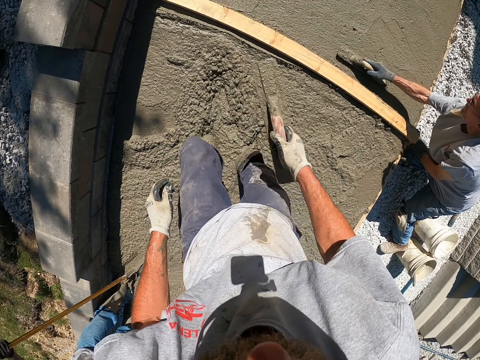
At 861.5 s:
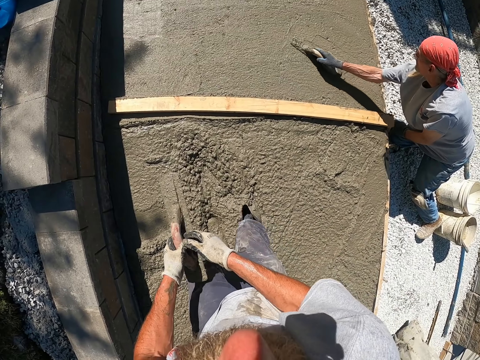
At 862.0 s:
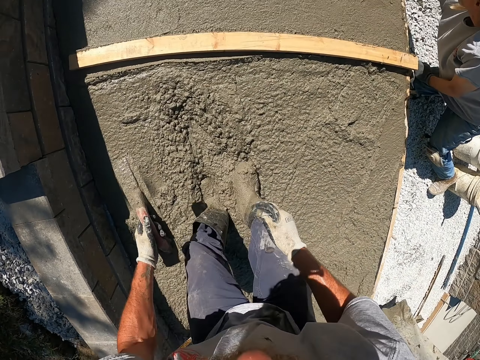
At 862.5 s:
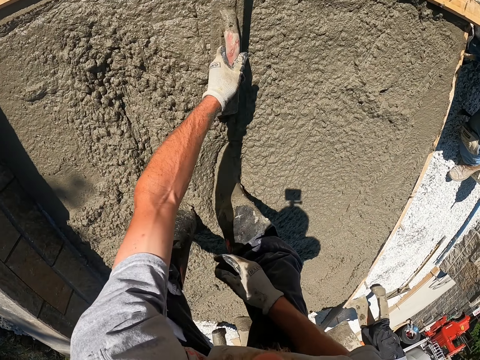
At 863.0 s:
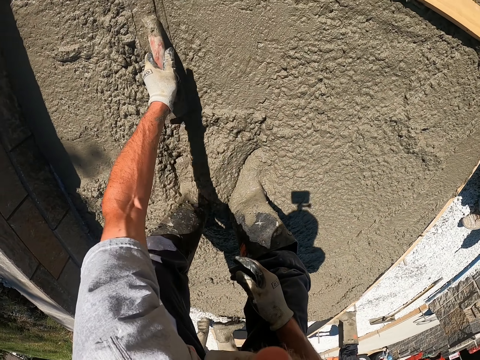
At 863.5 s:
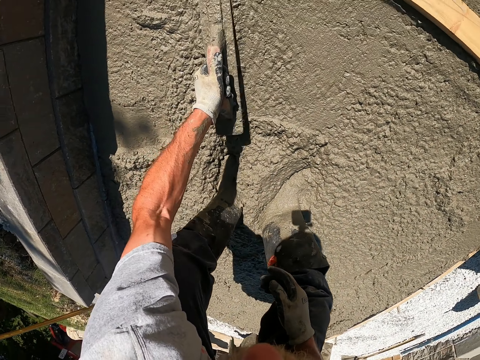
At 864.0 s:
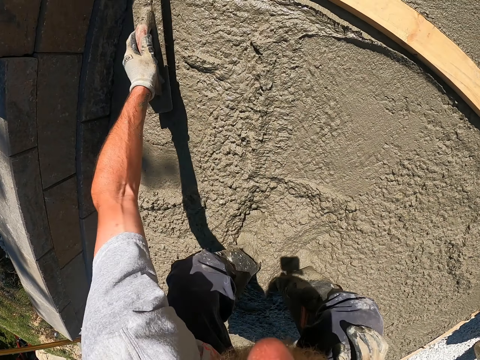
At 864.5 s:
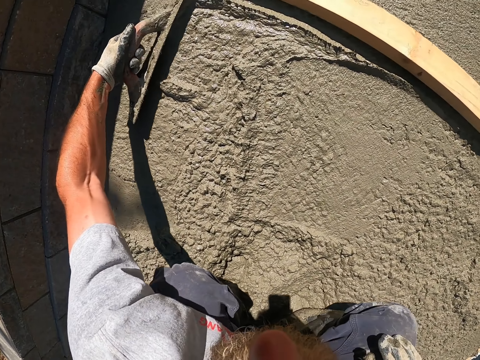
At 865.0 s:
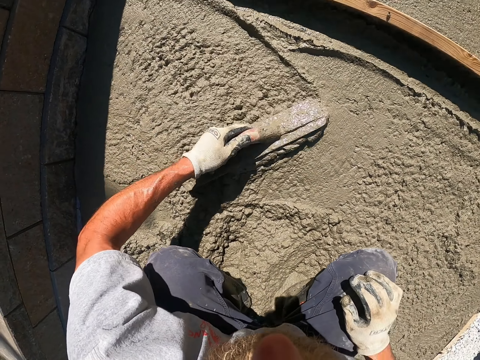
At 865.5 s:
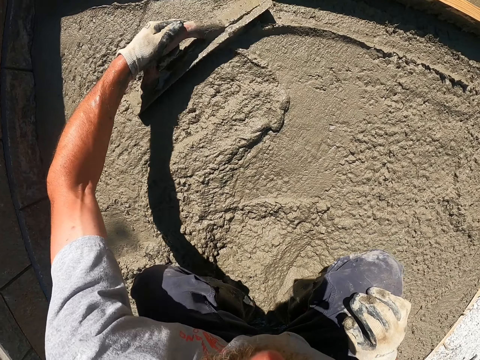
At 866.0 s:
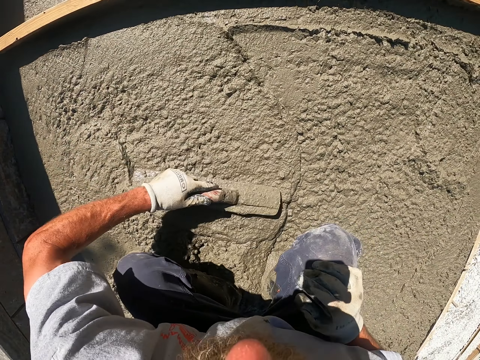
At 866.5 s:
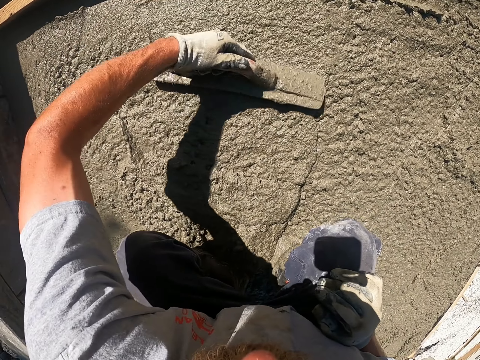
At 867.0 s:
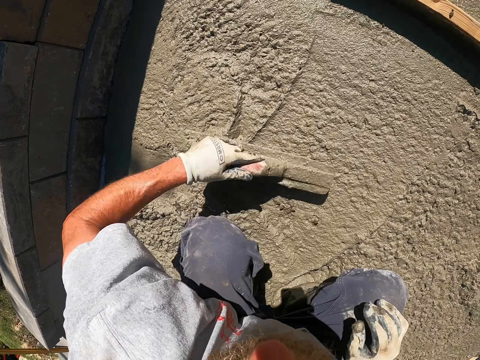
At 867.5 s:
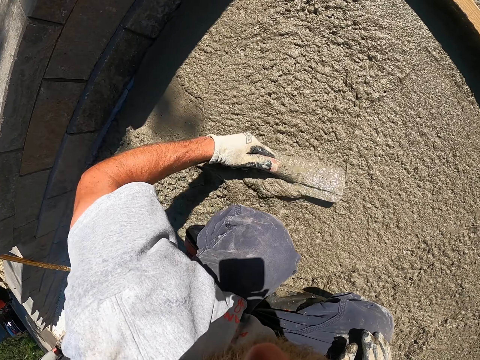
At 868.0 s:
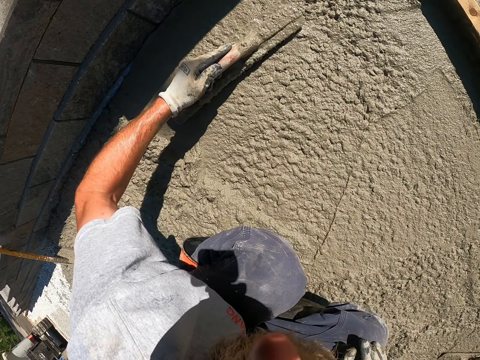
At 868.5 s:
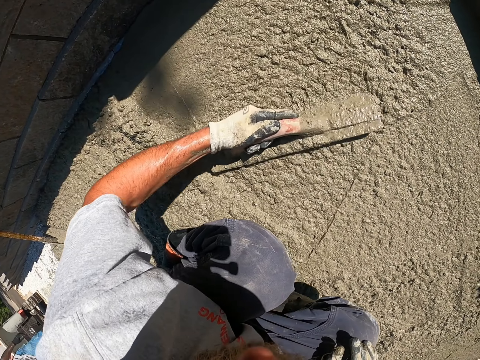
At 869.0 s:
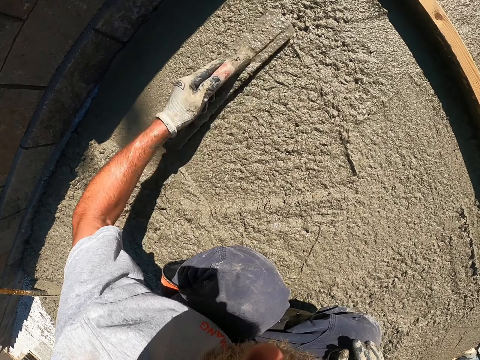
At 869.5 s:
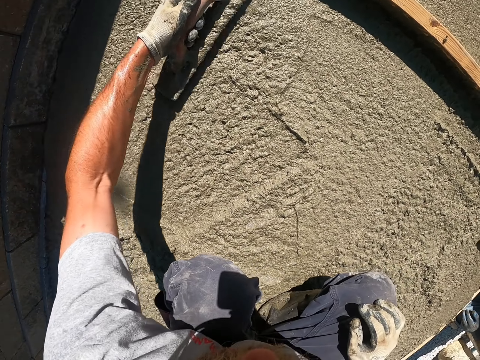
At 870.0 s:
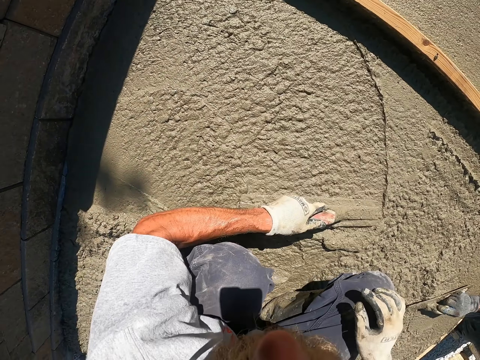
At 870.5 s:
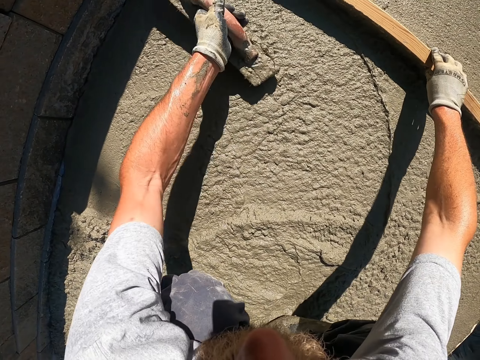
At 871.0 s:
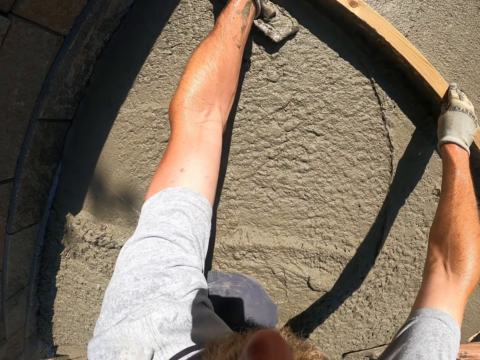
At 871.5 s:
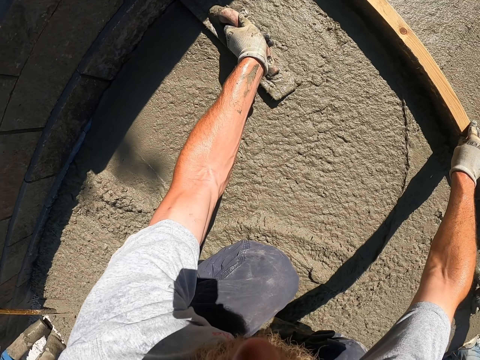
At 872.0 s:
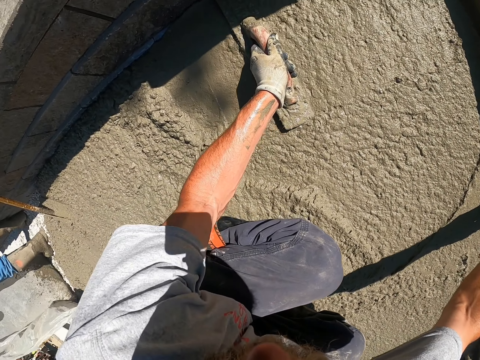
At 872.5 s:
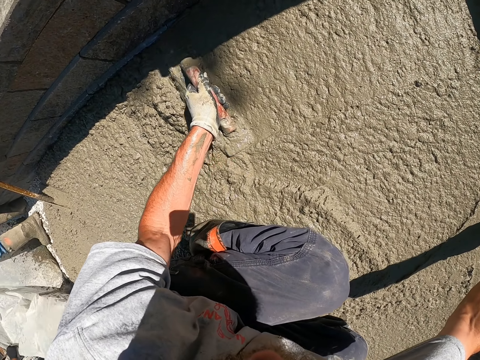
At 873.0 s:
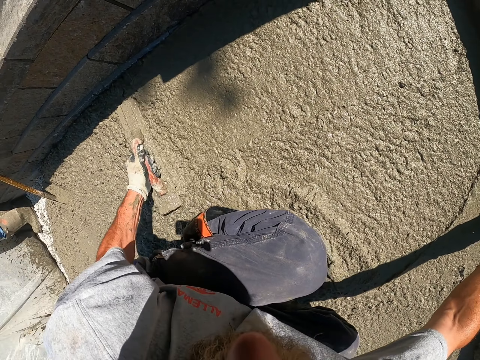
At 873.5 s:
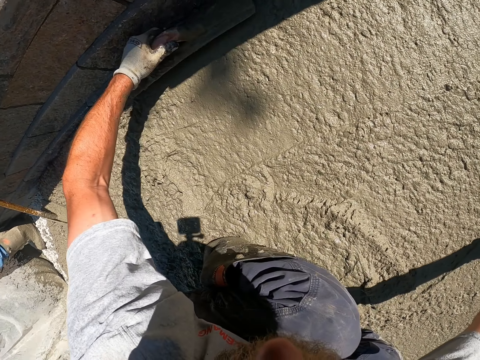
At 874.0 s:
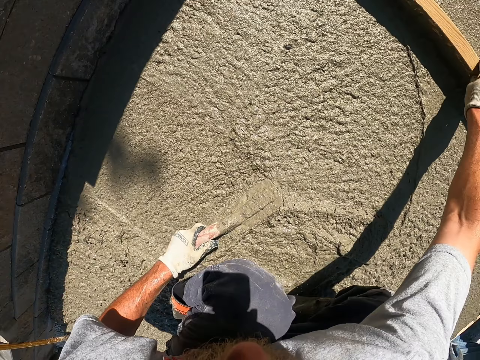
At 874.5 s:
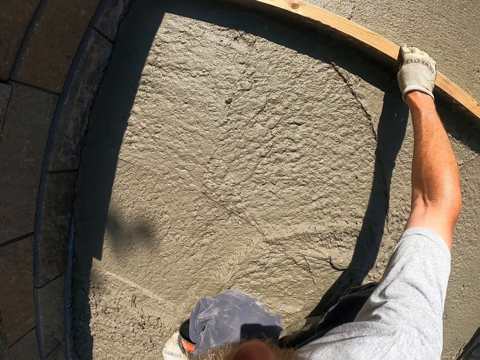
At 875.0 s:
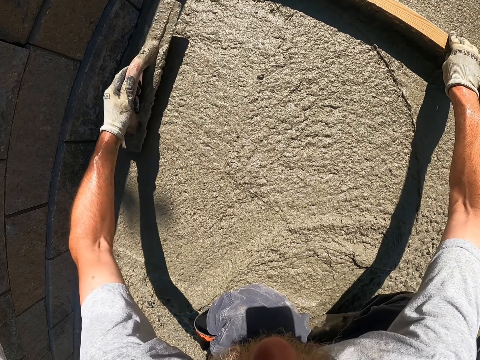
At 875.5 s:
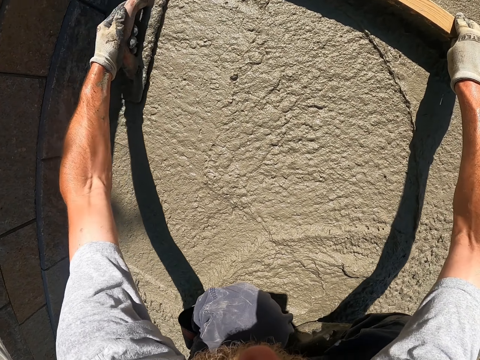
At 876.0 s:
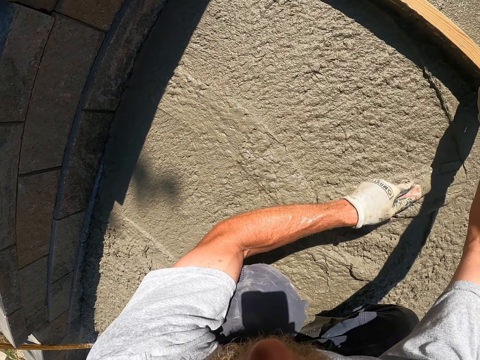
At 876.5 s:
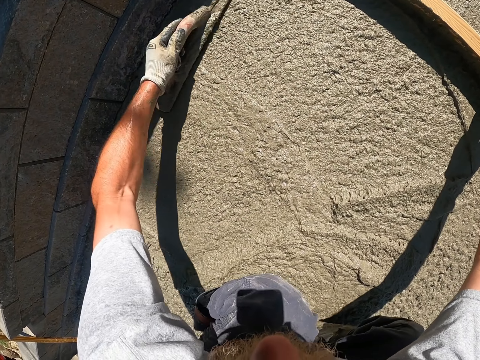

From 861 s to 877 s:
The camera wearer holds the leveling wood with his left hand. He levels the concrete with a trowel.

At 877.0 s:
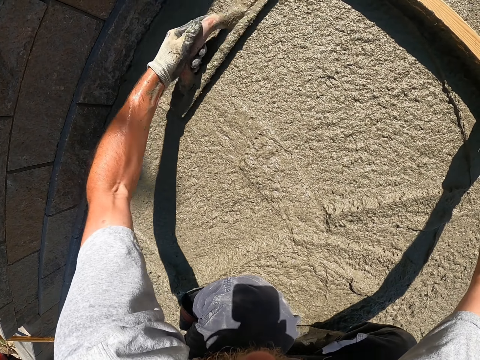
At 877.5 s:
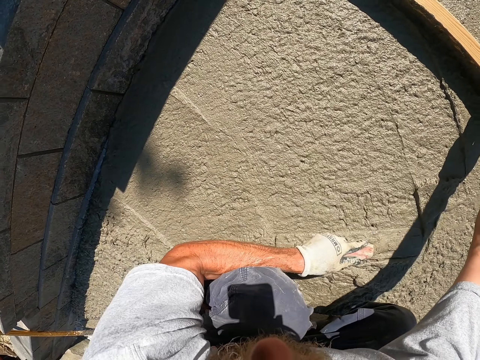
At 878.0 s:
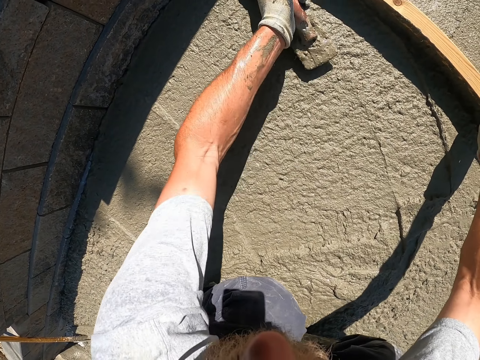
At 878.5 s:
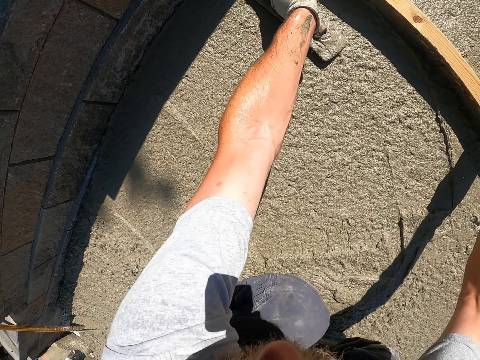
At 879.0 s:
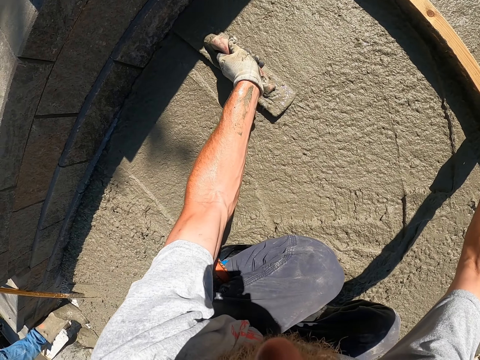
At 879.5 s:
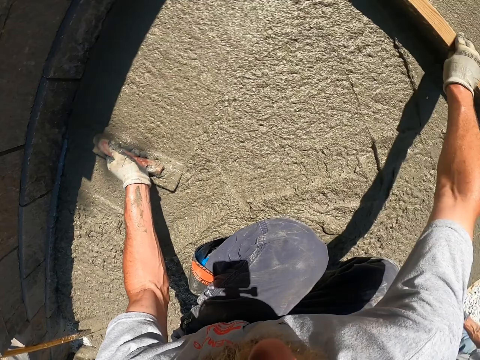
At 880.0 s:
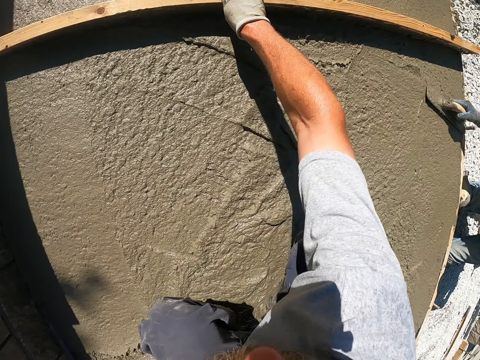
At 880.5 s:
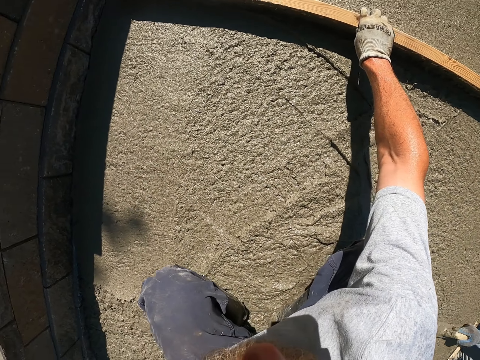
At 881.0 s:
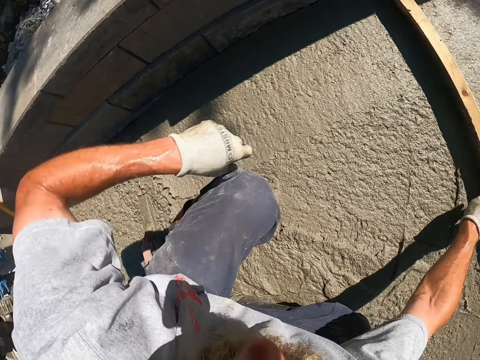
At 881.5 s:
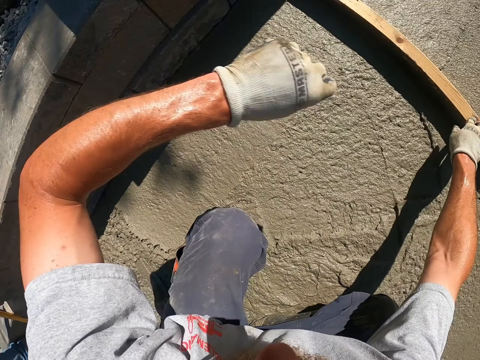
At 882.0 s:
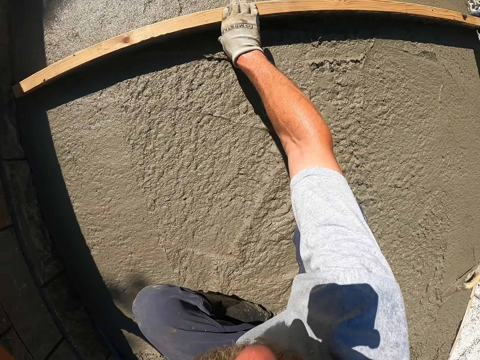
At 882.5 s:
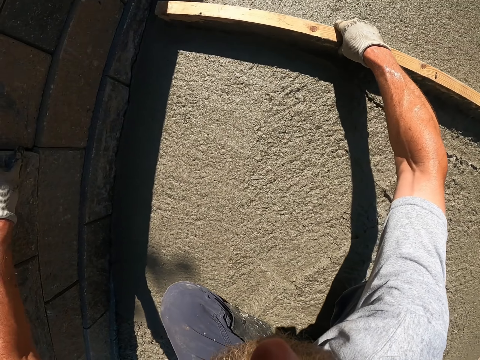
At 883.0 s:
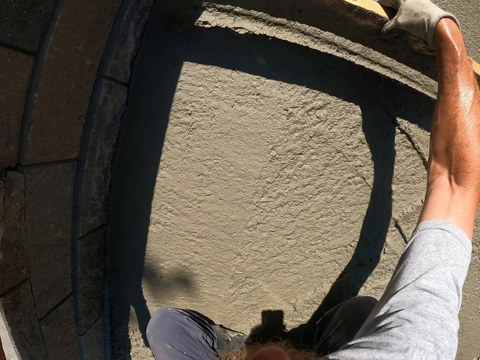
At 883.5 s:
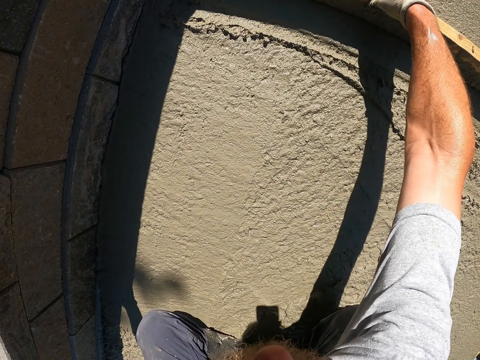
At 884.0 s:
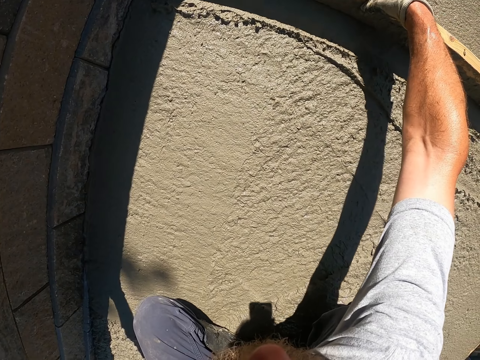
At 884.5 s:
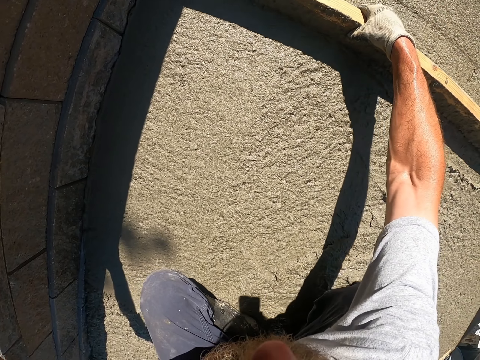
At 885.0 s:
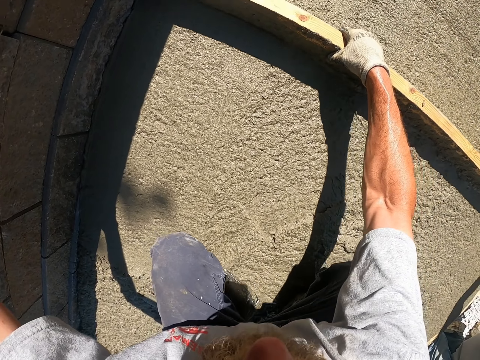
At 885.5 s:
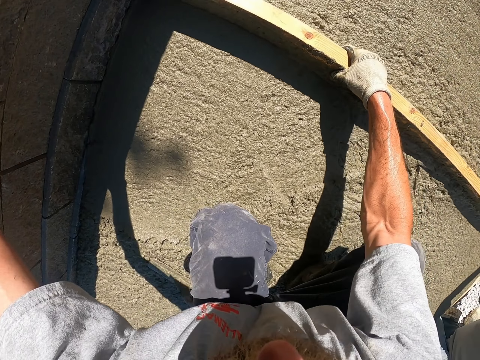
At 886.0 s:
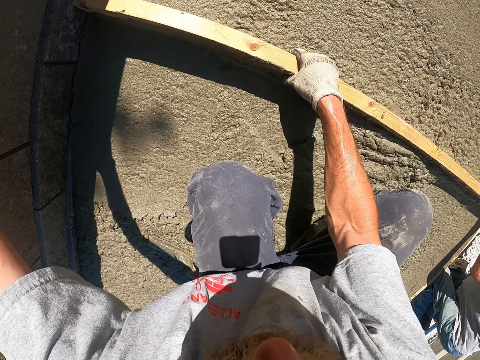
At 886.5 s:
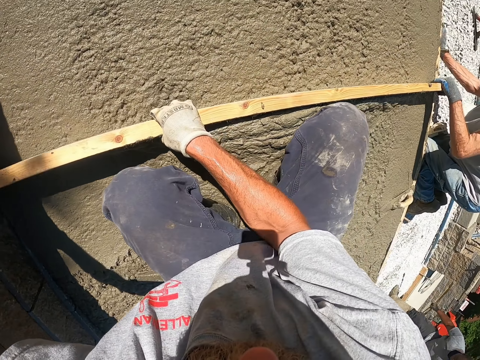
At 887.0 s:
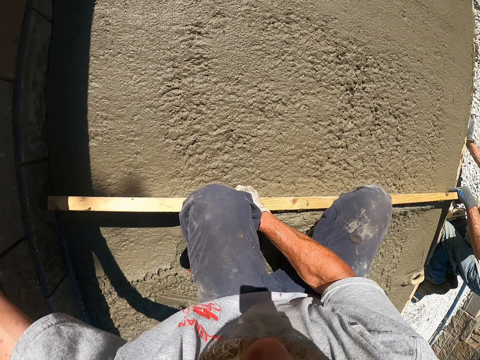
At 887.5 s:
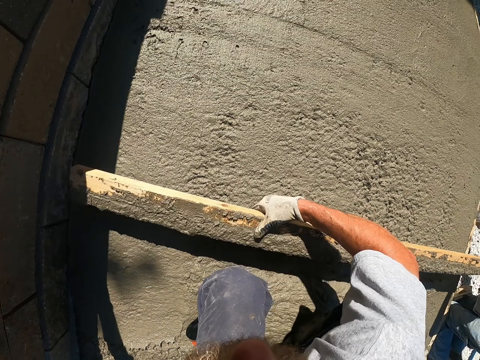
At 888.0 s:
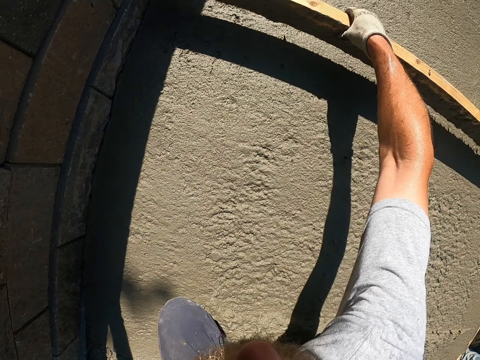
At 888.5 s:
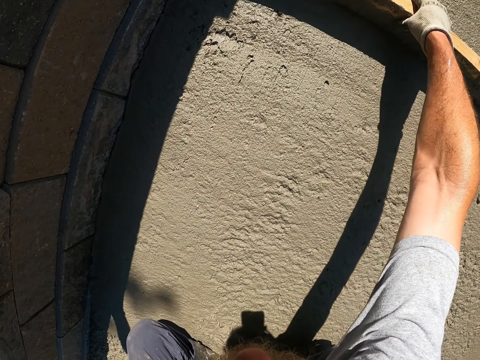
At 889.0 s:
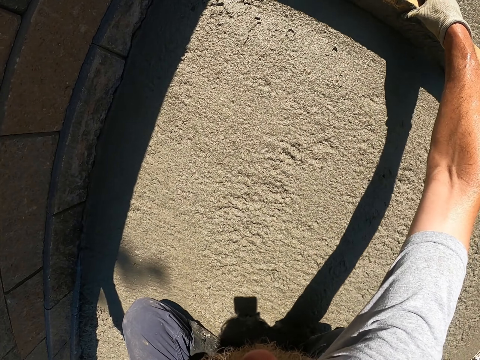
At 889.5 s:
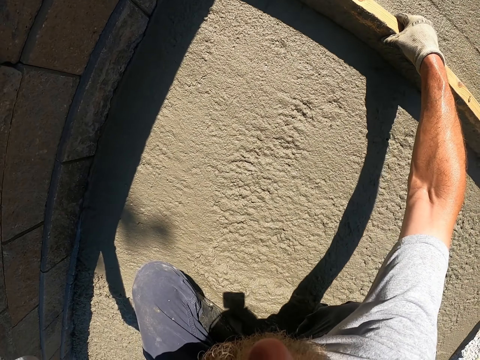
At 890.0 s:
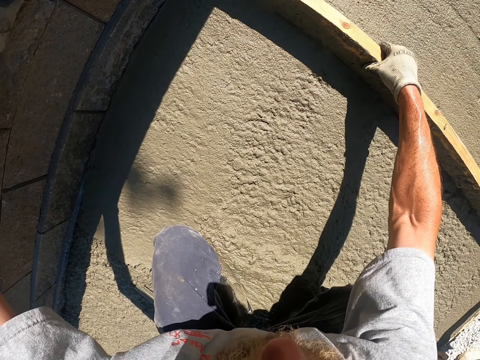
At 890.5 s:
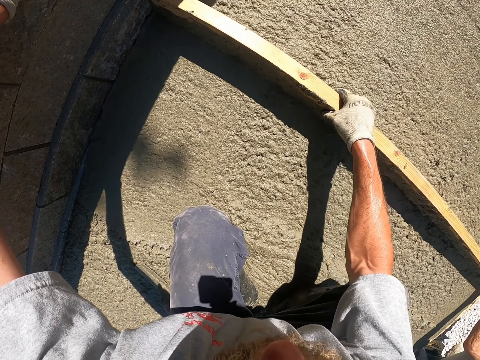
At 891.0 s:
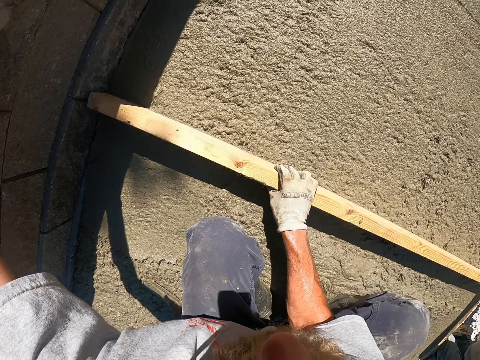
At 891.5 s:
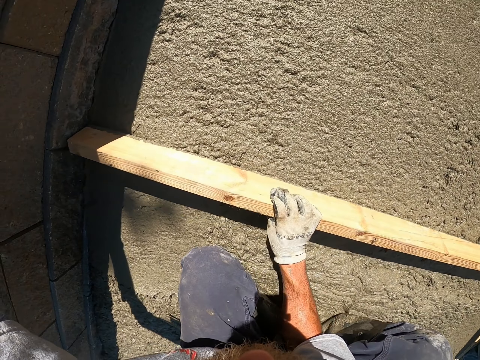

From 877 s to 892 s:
The camera wearer spreads the cement with timber. They lift up the wood, put down the wood and level using the wood.
